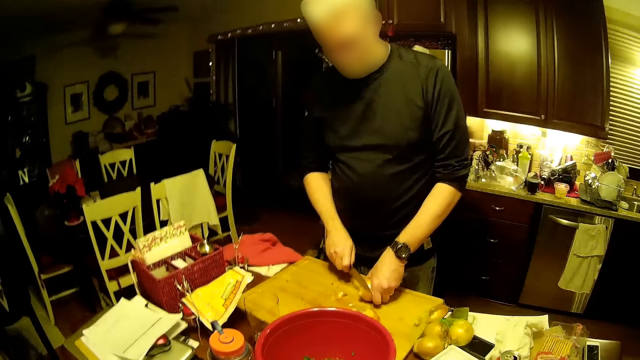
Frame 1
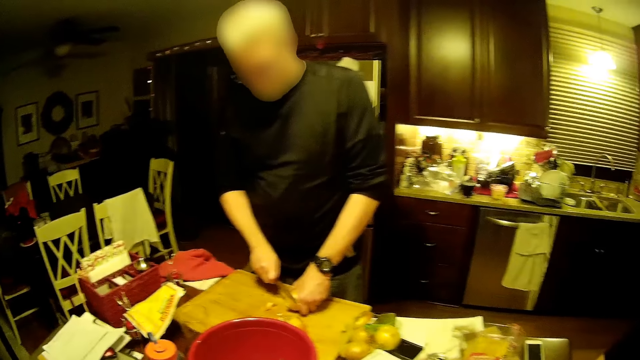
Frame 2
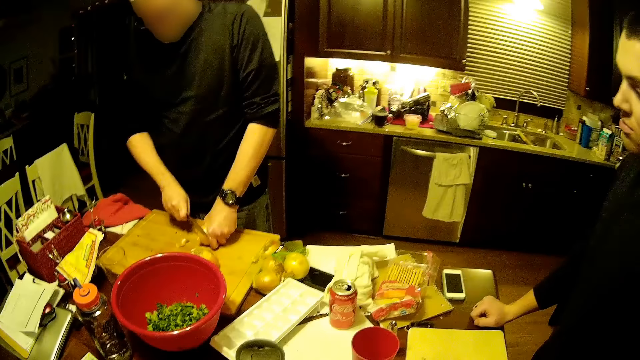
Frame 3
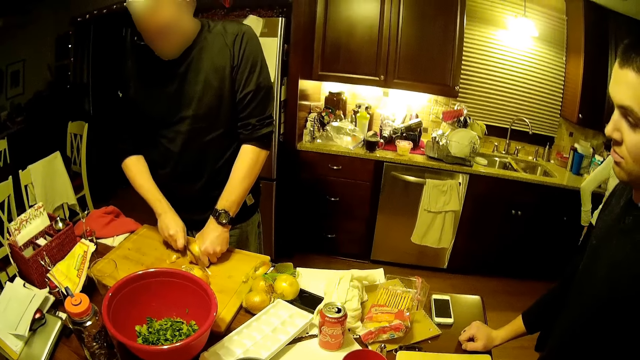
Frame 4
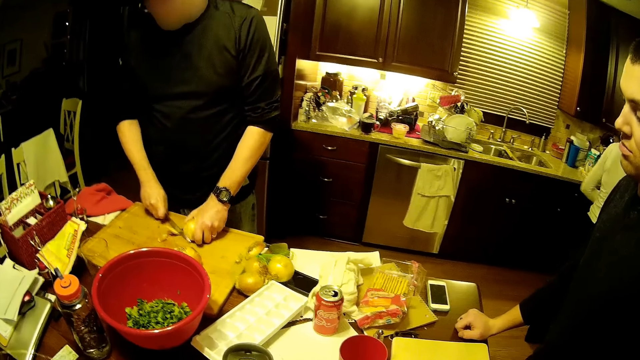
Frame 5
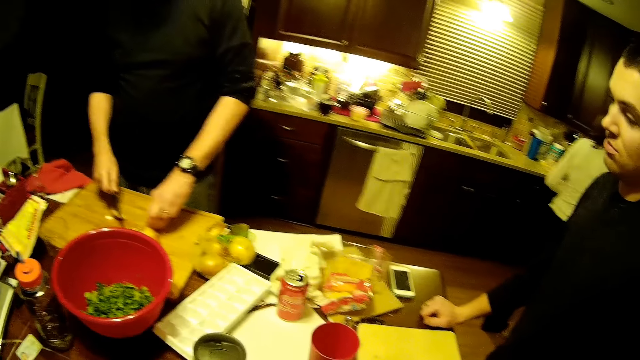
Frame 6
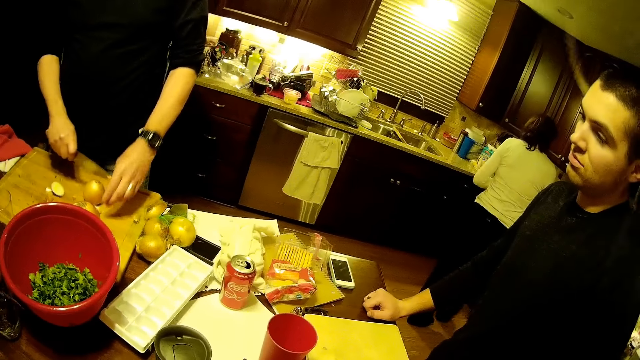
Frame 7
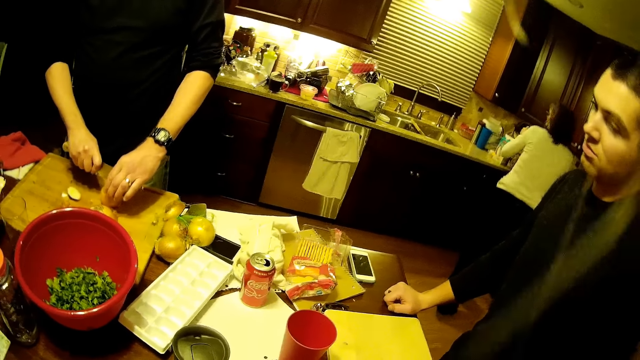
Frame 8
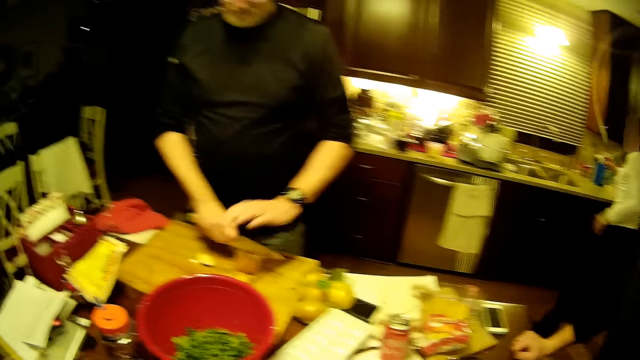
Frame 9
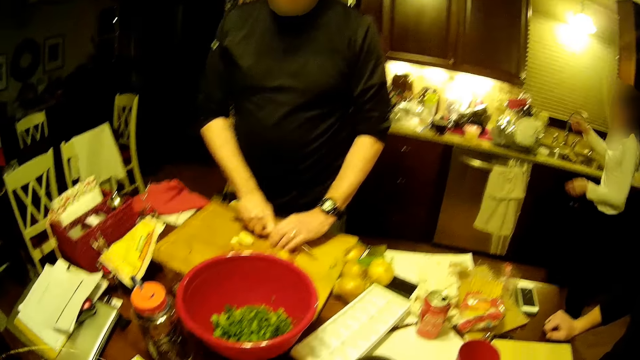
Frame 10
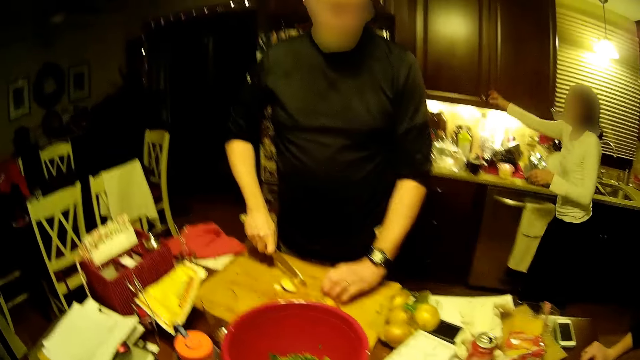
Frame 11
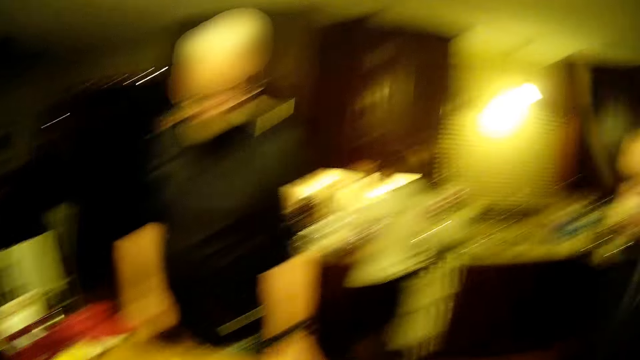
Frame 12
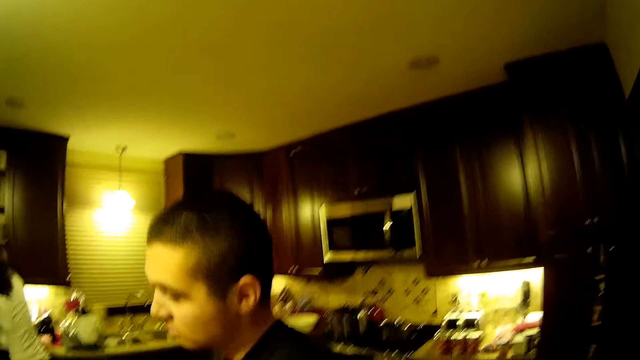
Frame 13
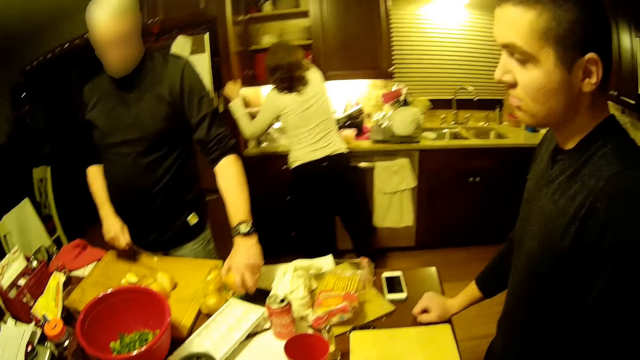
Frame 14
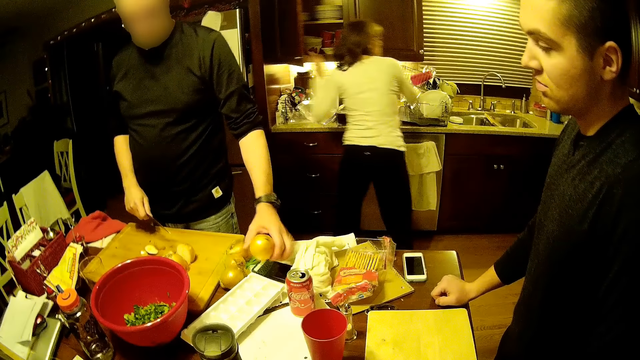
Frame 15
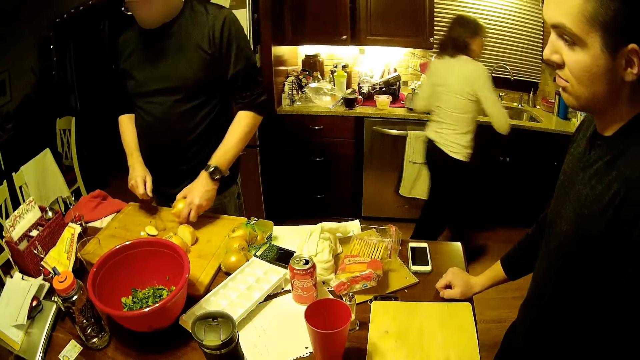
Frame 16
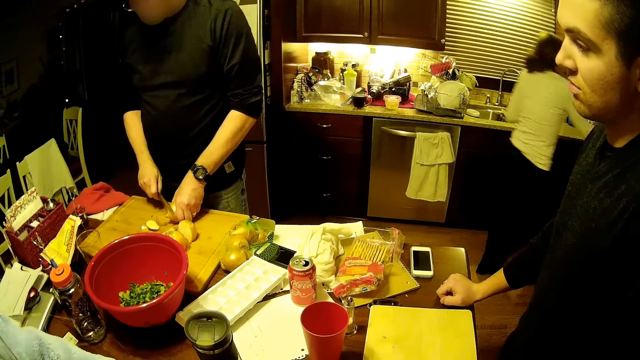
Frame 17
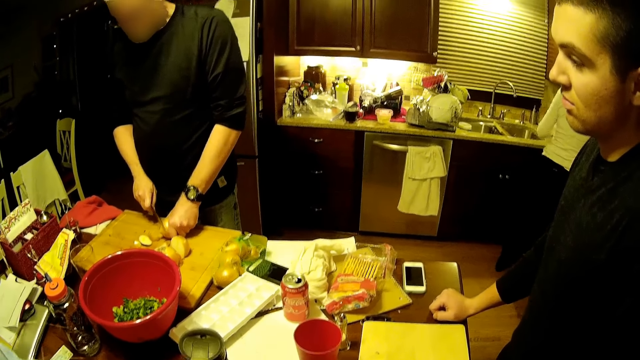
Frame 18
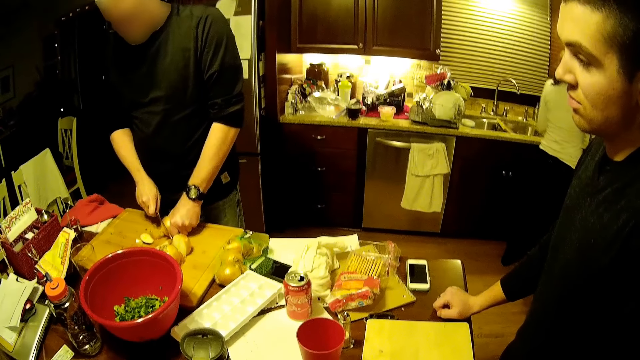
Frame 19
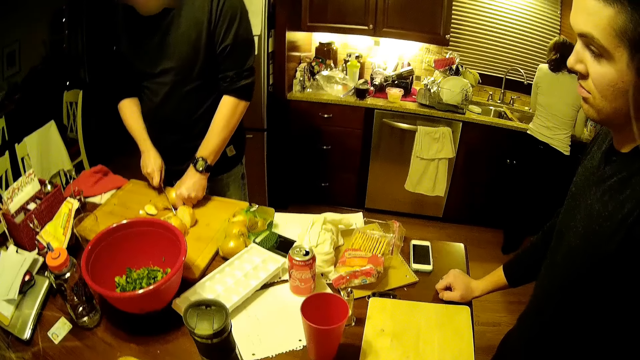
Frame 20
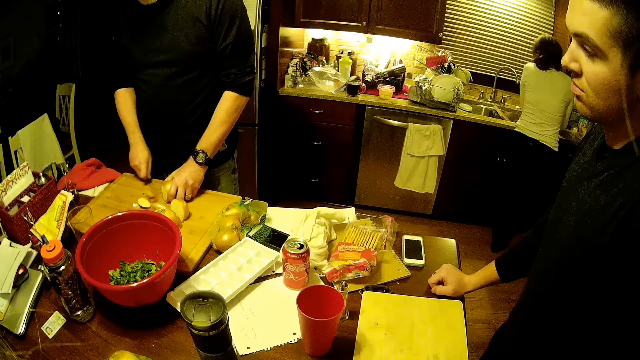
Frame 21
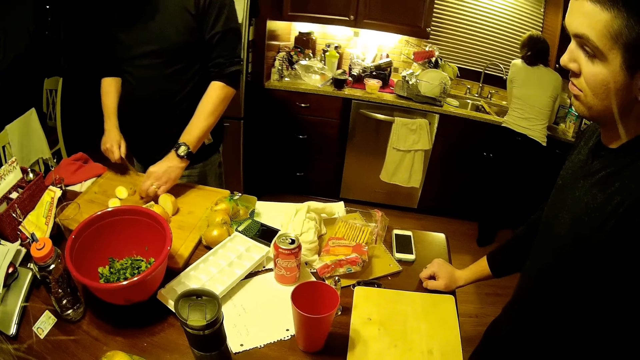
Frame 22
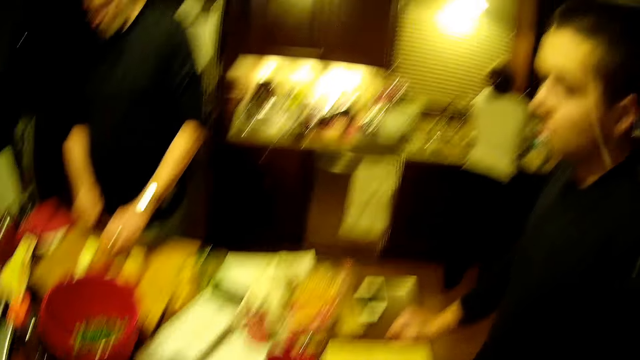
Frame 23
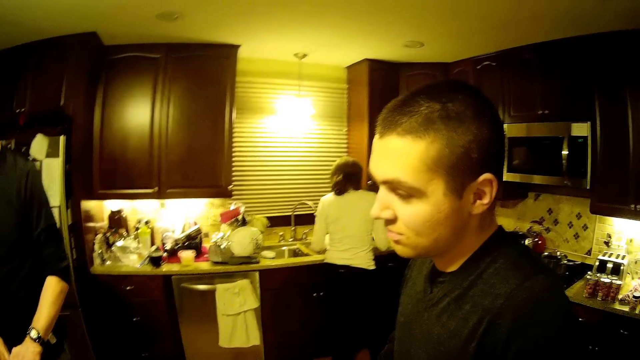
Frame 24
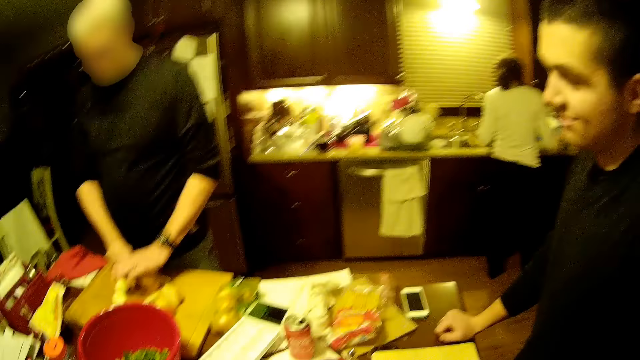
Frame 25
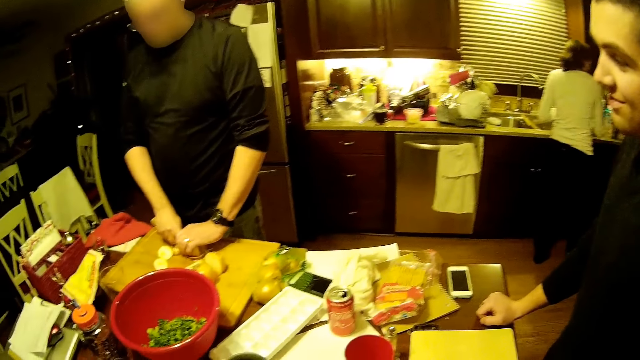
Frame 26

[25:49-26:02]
A woman walks around the house. A man stares at another man cutting fruits on the chop board.

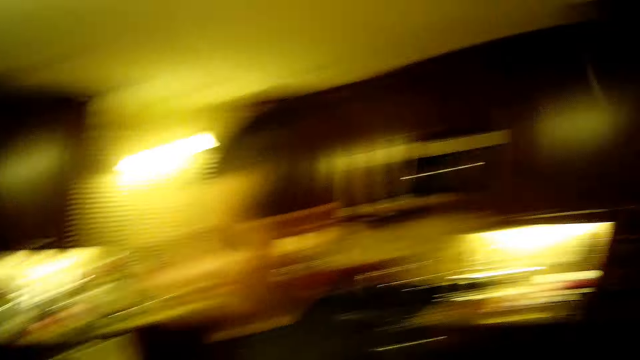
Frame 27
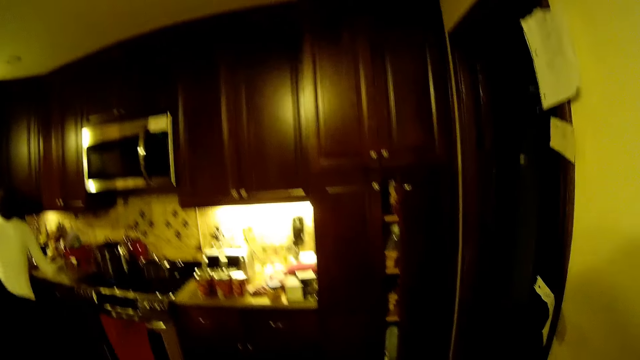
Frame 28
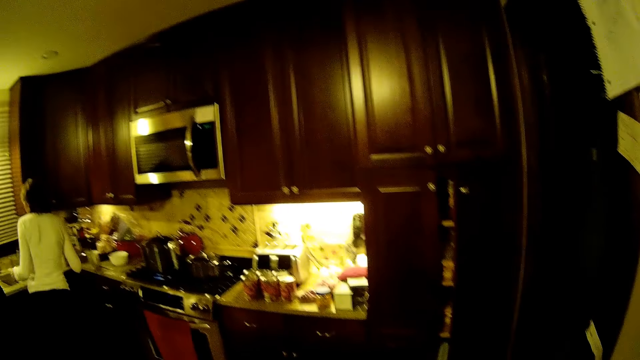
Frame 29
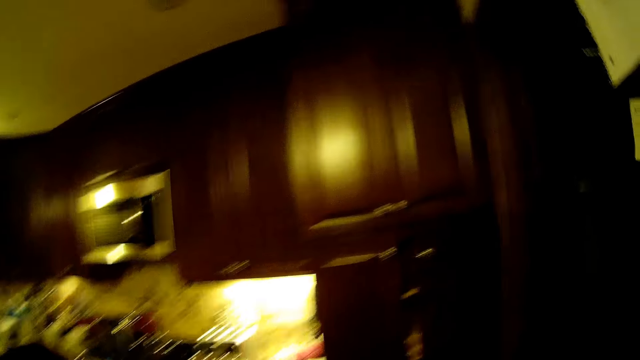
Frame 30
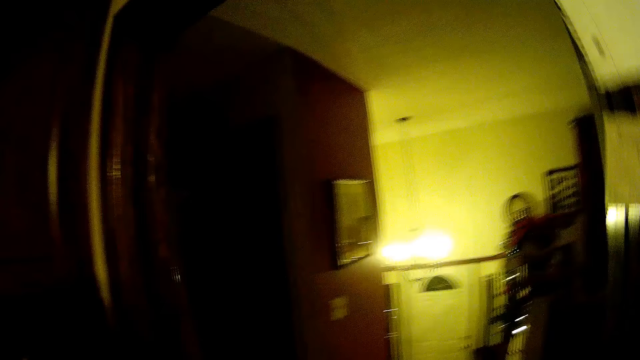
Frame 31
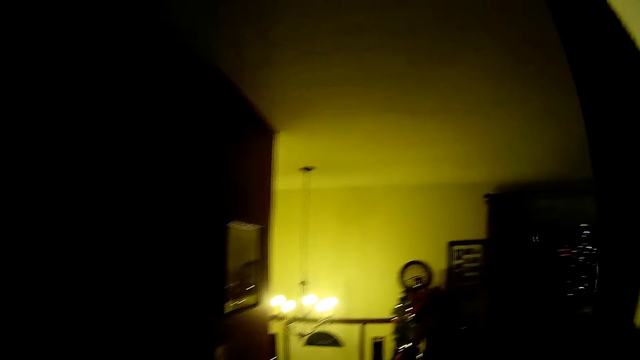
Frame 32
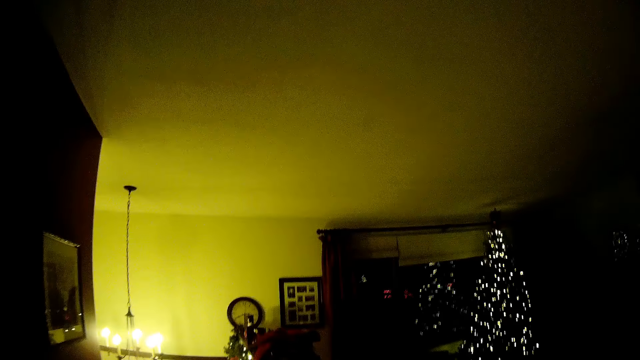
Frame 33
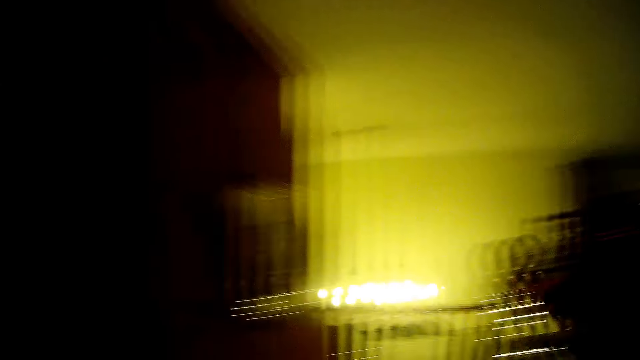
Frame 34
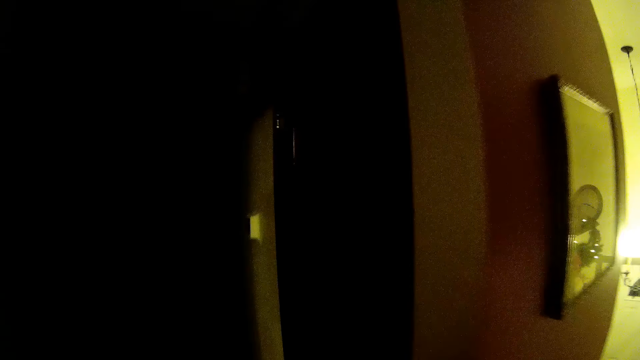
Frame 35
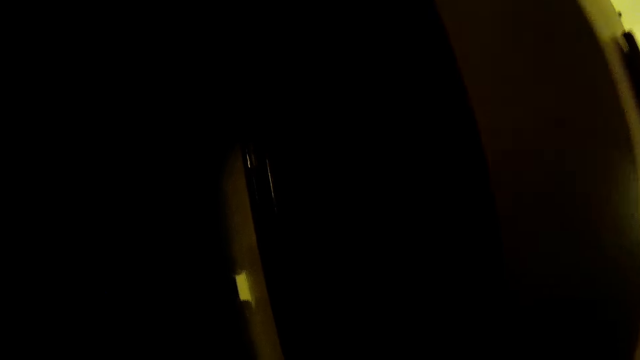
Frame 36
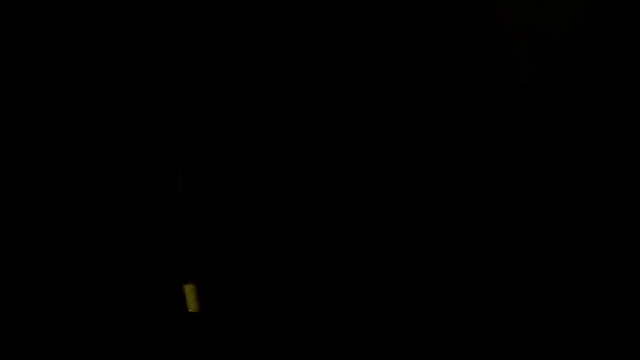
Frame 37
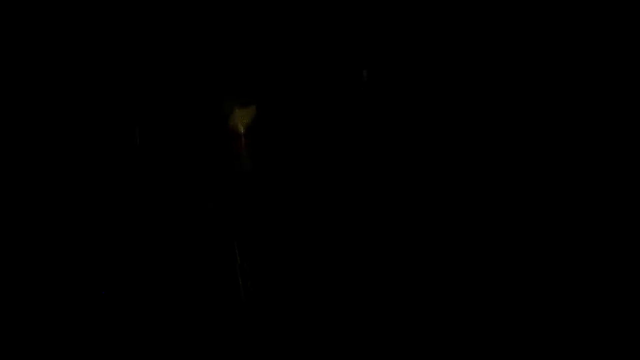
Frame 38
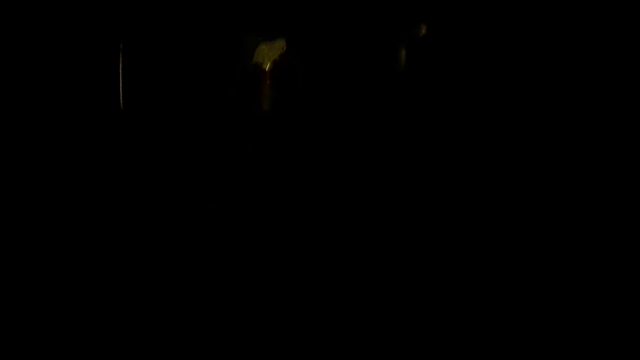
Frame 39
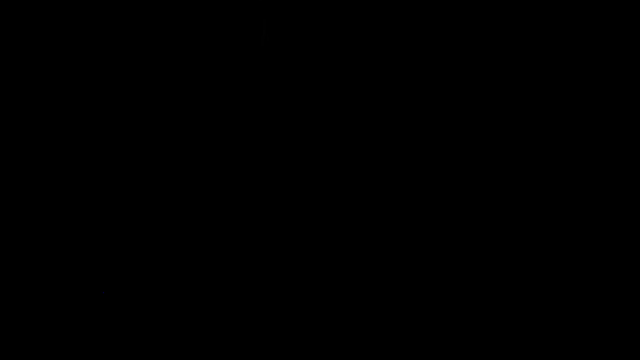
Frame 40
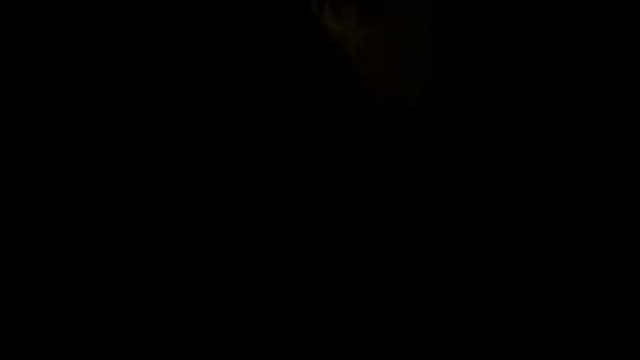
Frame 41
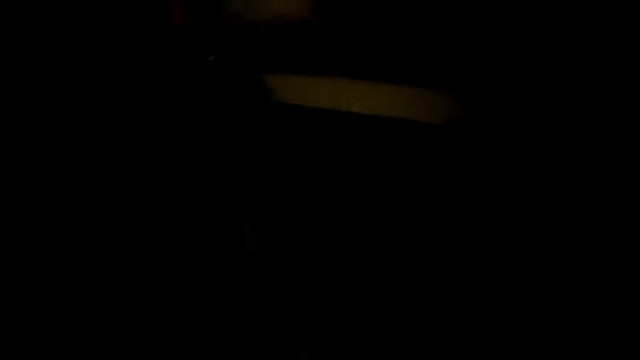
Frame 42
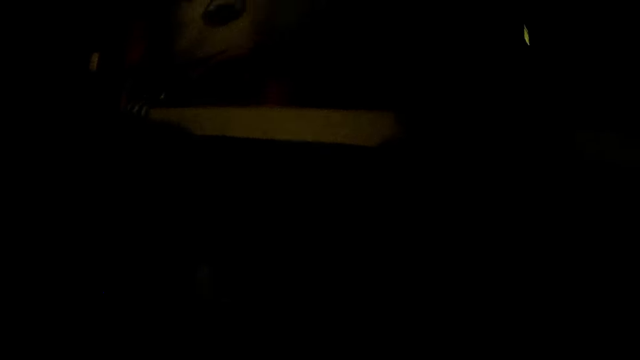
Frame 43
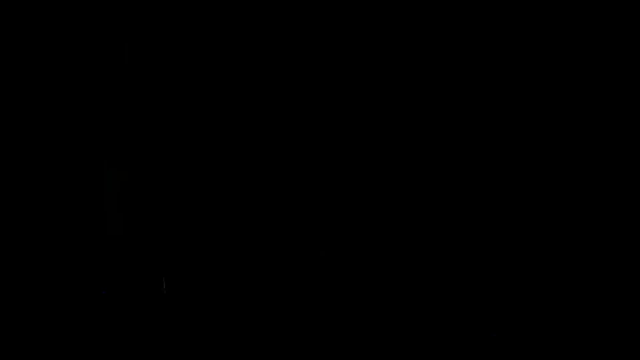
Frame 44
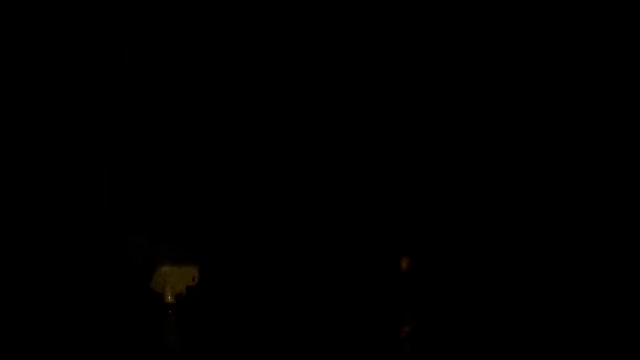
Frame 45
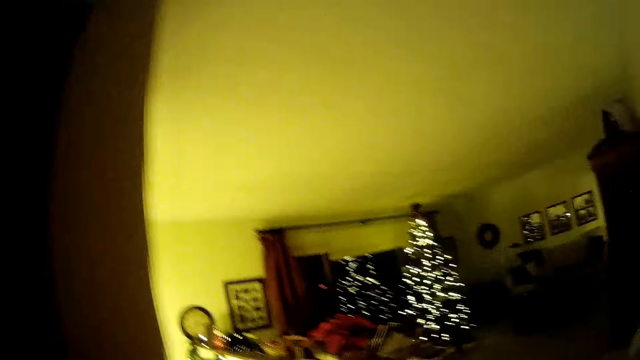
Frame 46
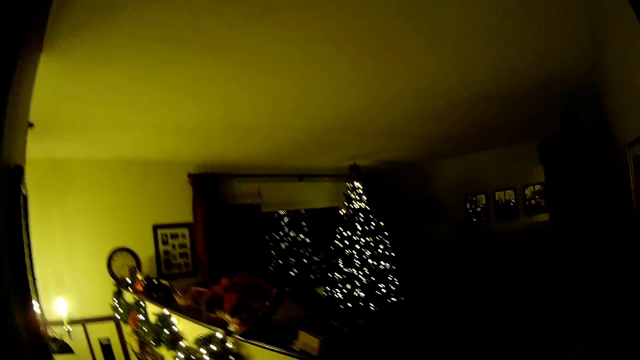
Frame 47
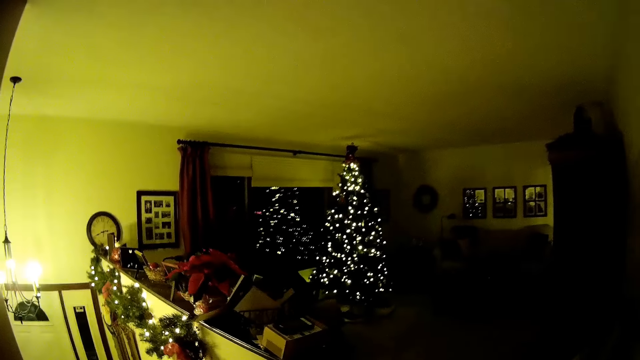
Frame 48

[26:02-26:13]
The camera wearer walks around the house.
